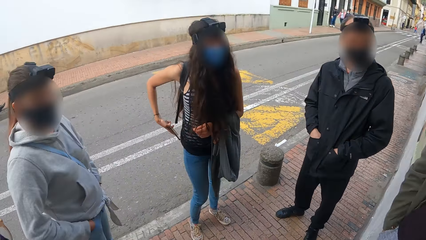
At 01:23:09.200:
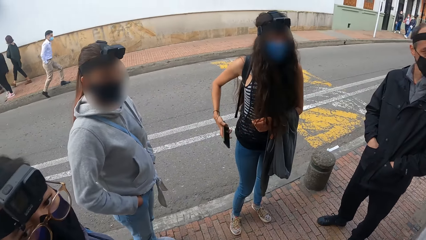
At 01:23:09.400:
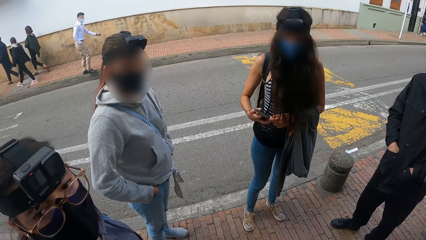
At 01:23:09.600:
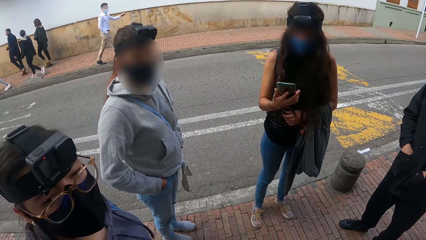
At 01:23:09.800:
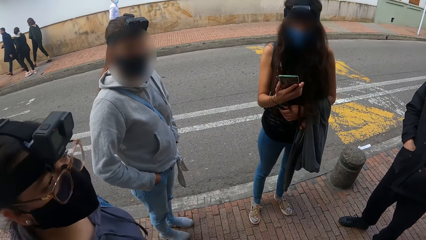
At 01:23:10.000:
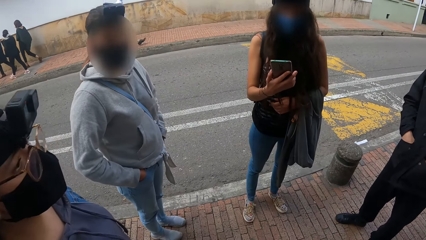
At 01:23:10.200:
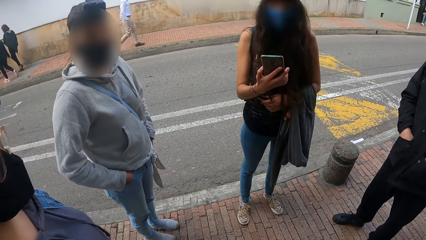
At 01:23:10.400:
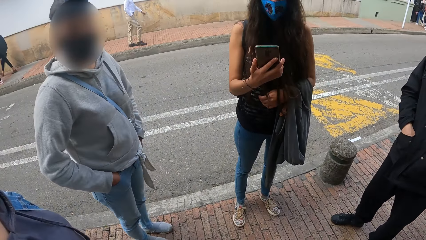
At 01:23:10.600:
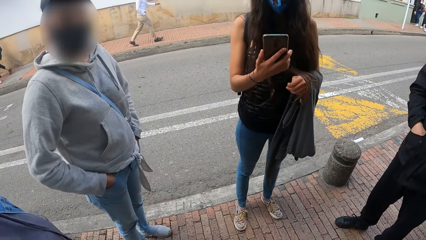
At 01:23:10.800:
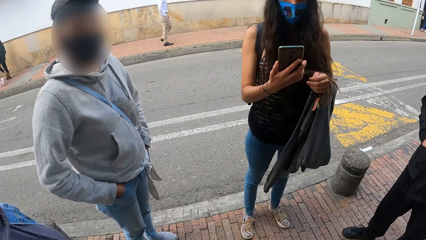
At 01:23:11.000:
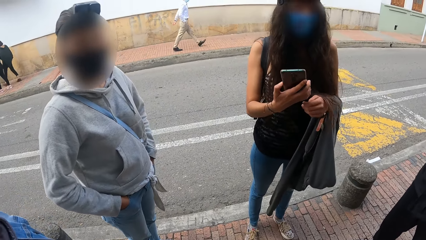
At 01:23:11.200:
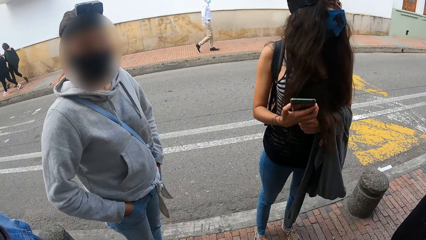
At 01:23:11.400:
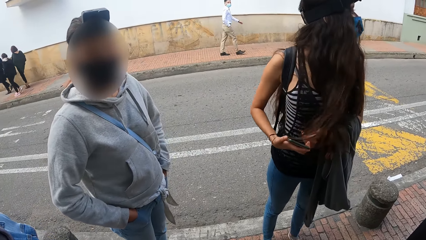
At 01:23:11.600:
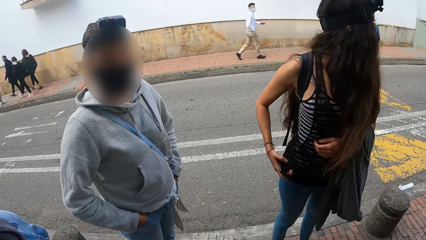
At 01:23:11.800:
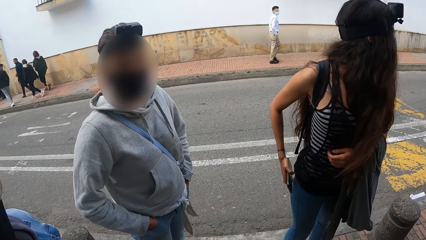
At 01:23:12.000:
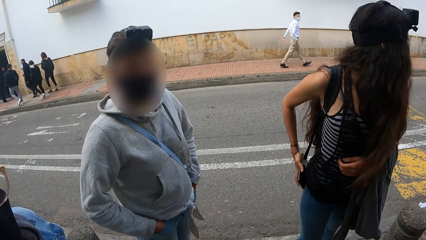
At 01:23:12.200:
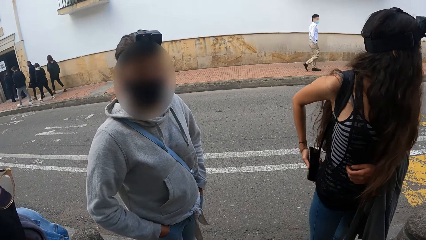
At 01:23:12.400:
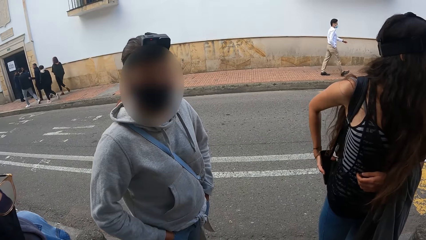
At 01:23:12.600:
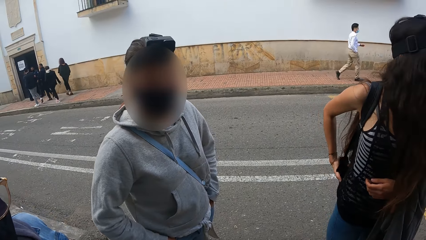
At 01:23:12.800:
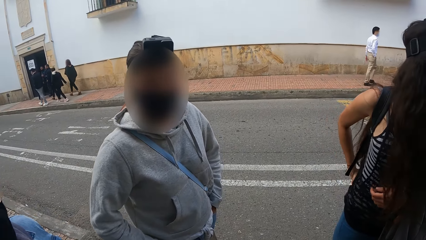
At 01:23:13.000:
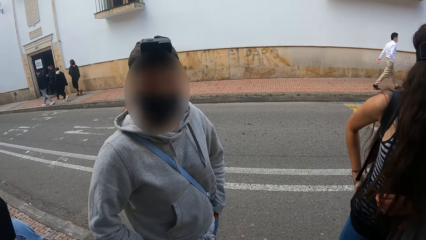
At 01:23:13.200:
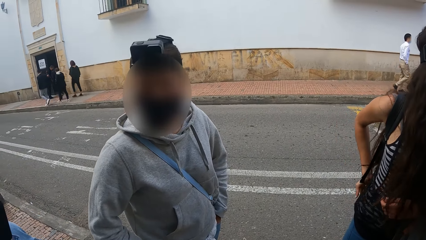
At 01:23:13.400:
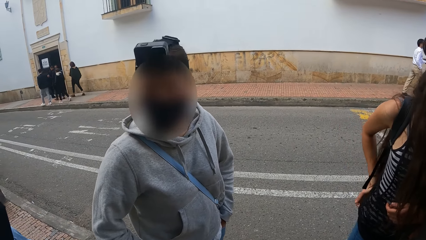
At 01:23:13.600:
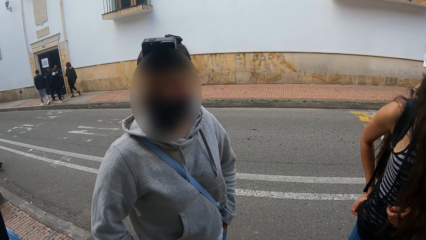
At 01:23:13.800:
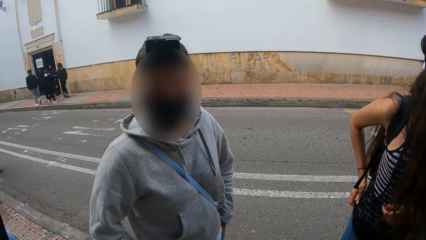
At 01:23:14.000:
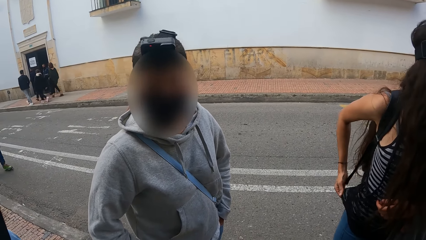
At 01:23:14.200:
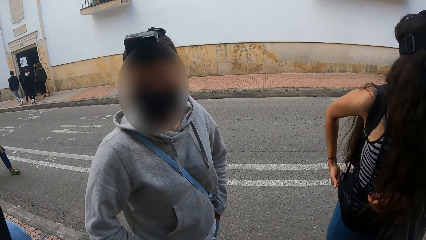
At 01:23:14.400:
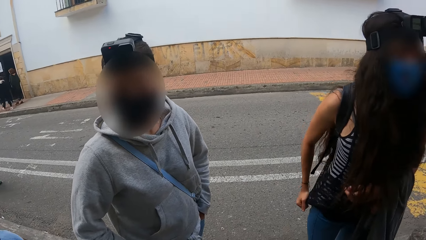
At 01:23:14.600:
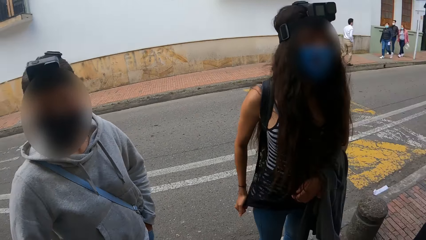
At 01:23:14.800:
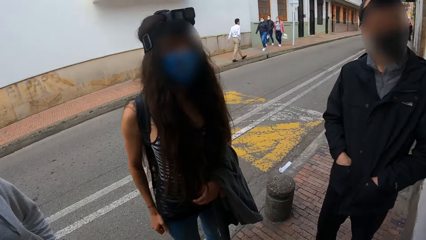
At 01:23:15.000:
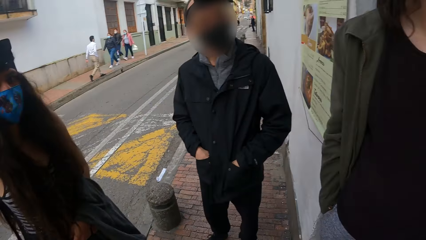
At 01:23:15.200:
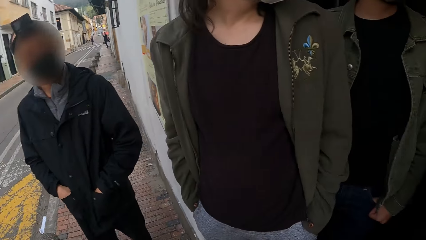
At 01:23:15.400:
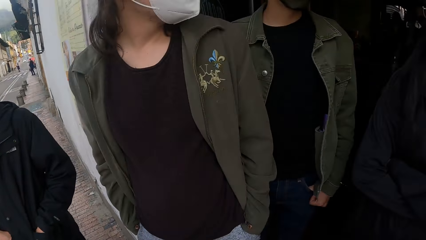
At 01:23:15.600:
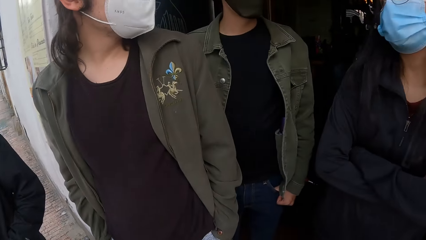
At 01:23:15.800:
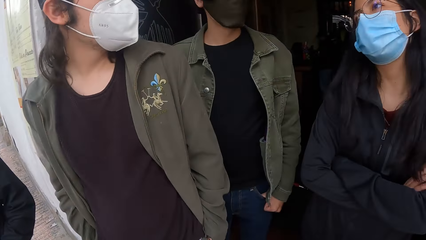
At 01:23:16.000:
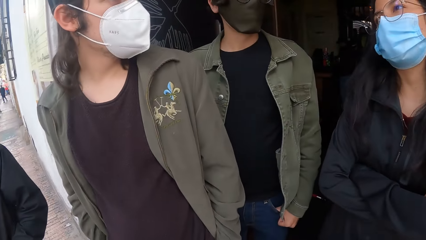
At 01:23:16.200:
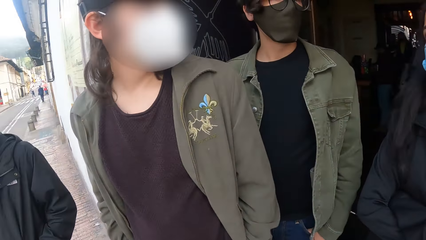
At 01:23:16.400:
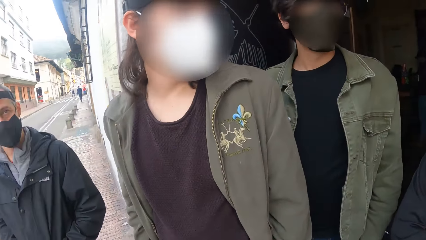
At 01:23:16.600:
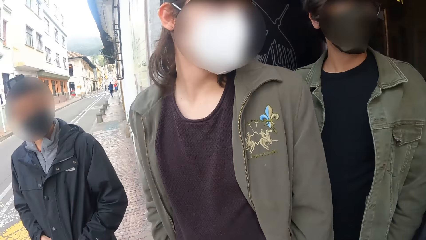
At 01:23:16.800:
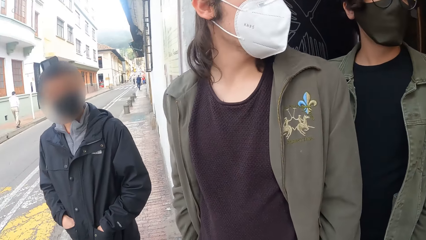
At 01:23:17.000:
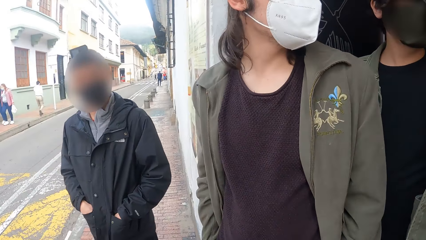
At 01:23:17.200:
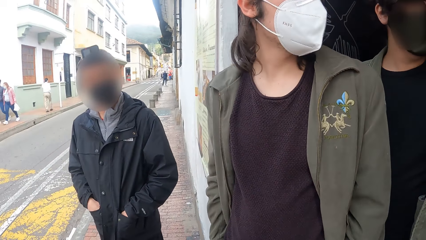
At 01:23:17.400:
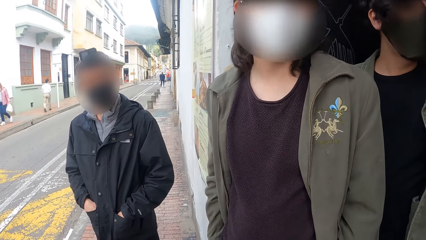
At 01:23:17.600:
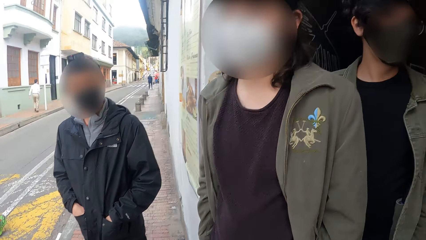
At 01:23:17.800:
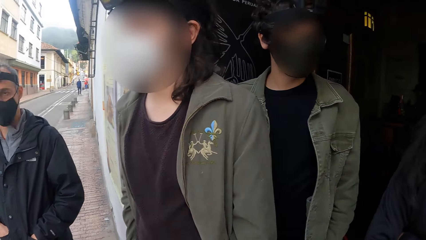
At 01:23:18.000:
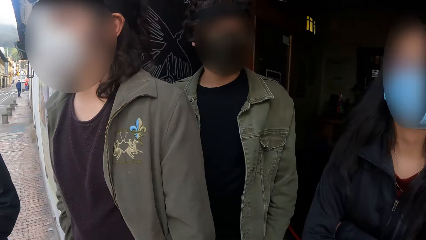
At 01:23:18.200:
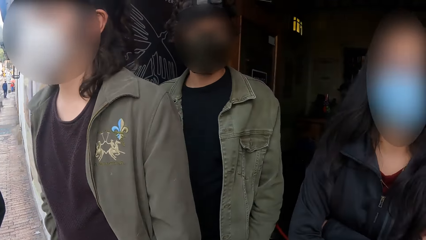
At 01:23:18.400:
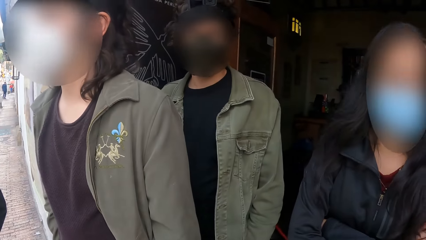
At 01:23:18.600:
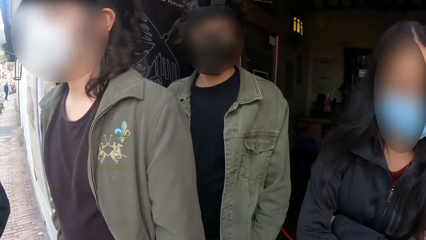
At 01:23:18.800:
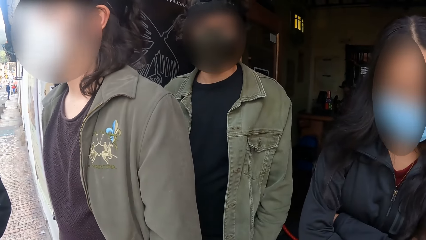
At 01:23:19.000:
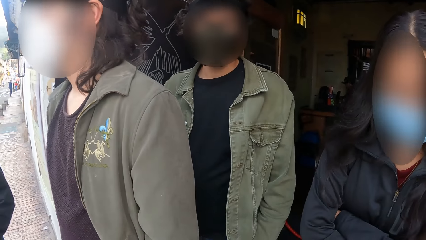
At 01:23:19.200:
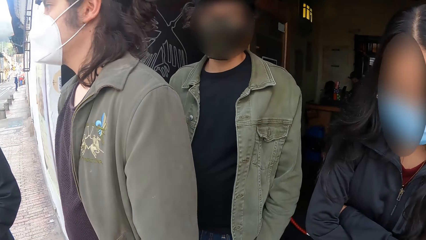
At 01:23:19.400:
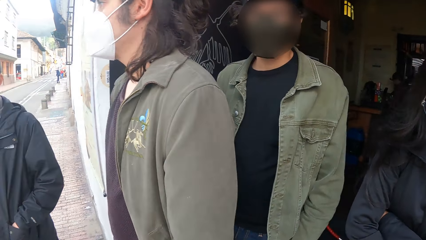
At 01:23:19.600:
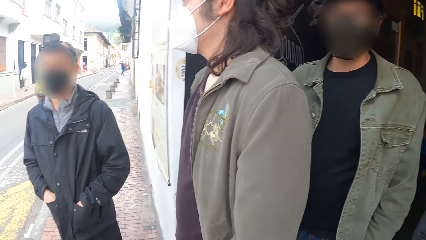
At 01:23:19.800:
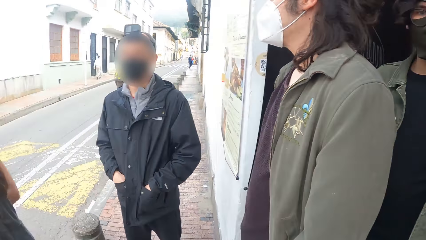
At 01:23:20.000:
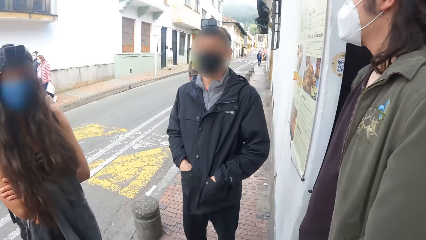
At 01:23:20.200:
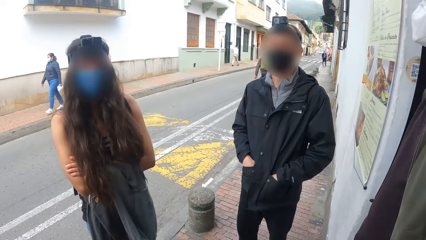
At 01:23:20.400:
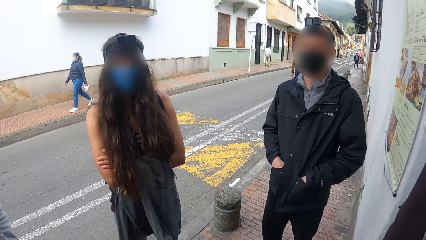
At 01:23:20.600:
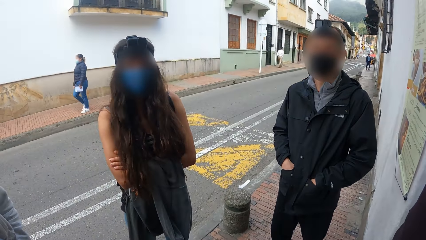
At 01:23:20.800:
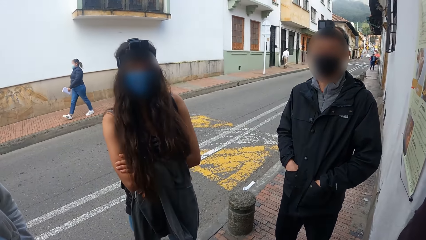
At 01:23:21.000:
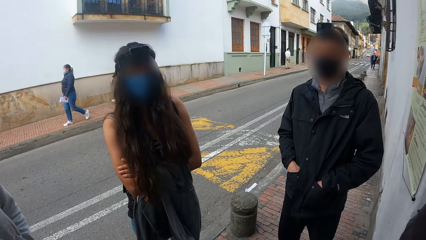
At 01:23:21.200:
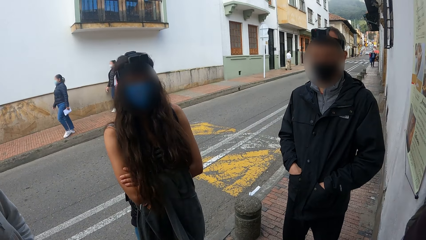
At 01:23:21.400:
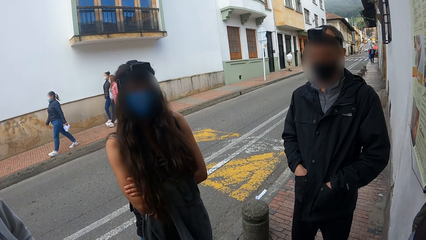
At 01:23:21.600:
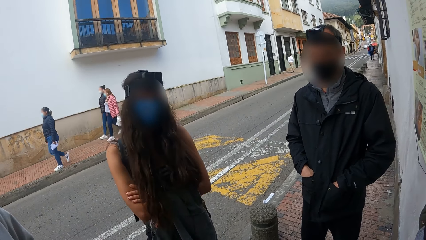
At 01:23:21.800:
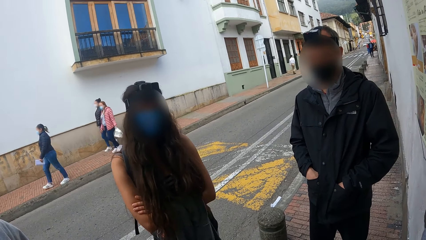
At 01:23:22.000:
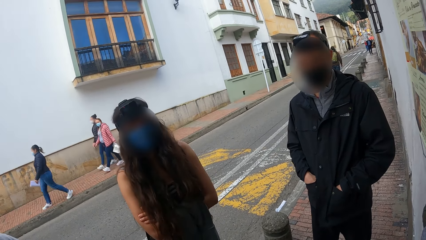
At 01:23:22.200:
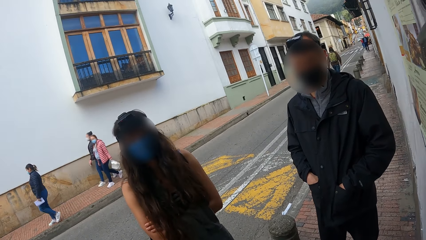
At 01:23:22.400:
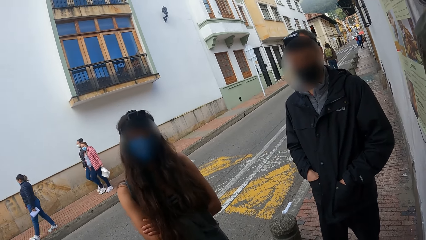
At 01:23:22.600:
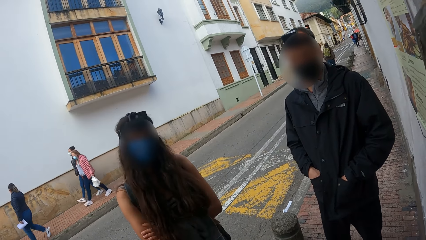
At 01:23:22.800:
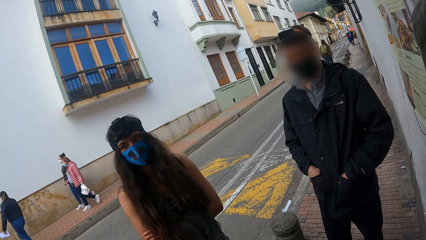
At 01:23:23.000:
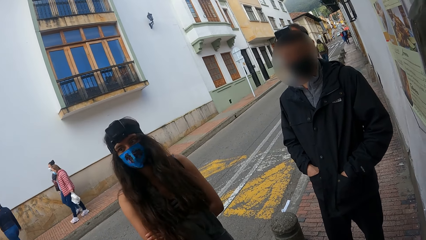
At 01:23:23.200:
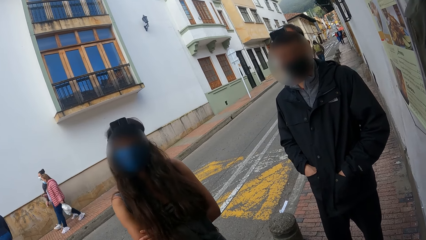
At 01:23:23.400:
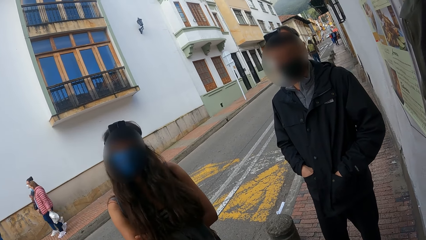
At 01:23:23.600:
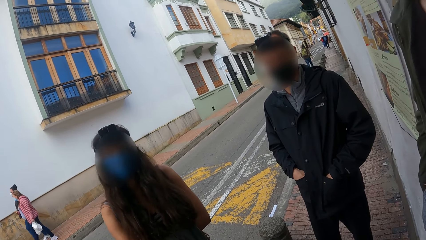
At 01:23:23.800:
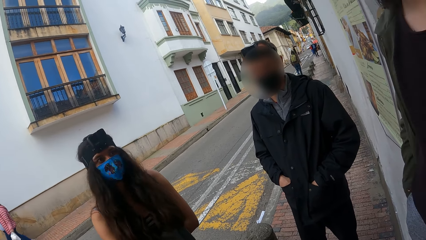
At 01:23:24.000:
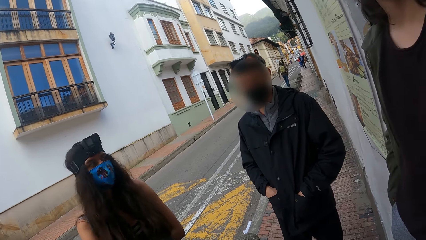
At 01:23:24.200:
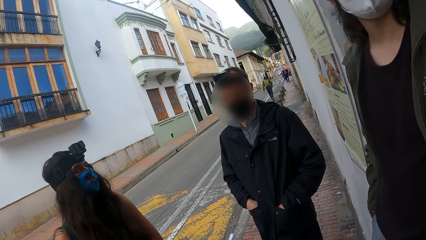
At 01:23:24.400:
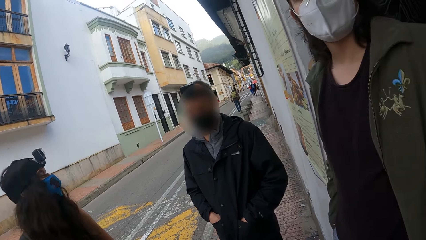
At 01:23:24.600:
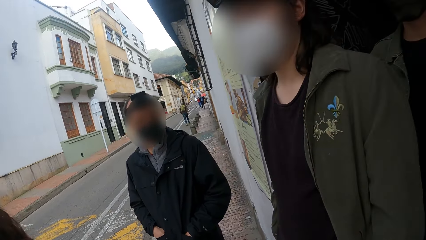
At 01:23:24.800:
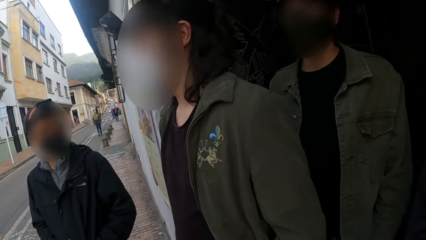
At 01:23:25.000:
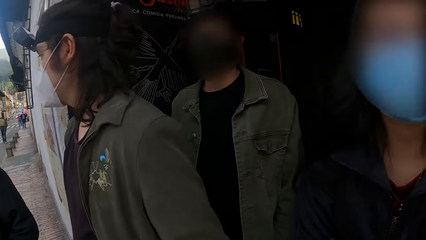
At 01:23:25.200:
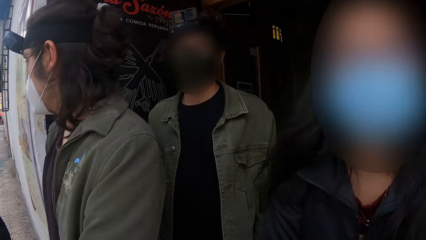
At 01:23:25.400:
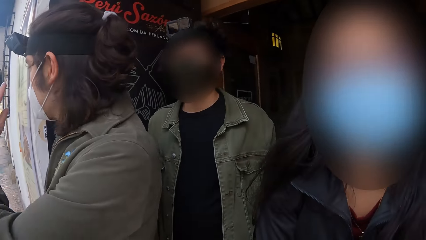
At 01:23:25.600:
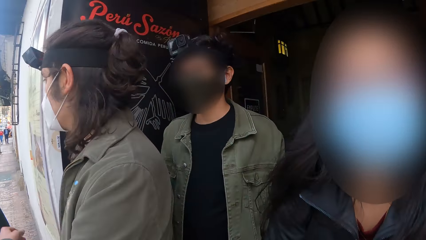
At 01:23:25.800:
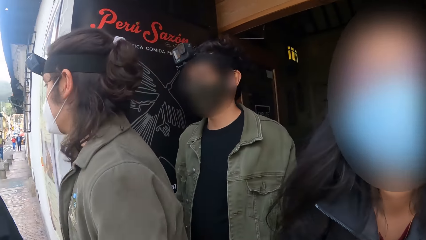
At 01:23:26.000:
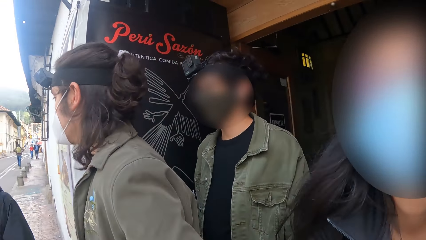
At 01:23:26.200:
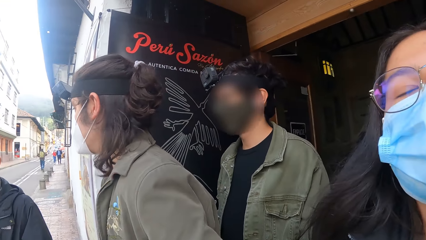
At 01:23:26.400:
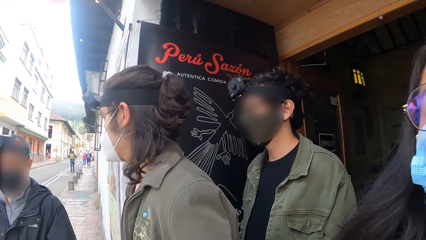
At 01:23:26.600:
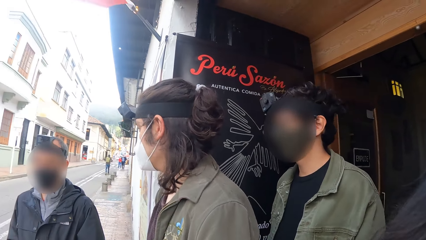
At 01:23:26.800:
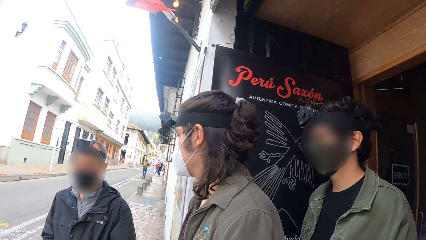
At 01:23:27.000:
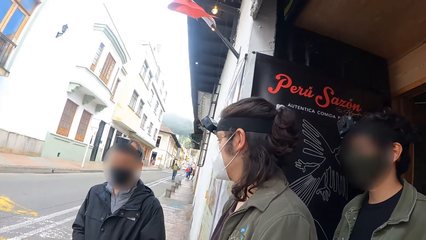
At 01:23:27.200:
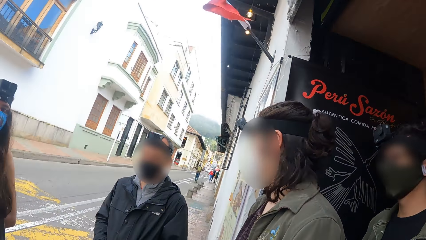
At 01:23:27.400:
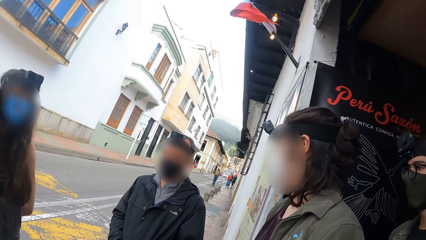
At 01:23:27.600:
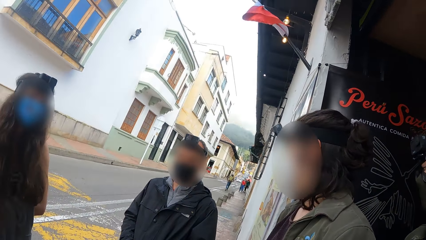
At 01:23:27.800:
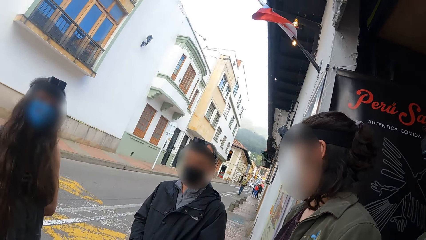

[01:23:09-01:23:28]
A woman removes a phone from her pant pocket with her right hand. The woman operates the phone with her right hand. The woman puts the phone in her pant pocket with her right hand. A man converses with another woman. The man converses with another man.
